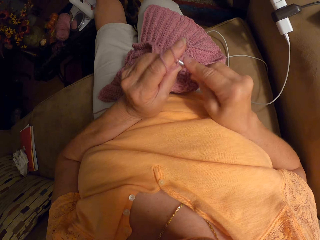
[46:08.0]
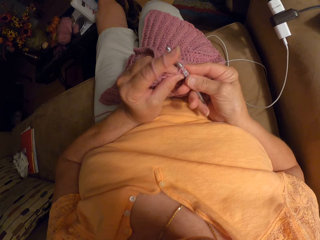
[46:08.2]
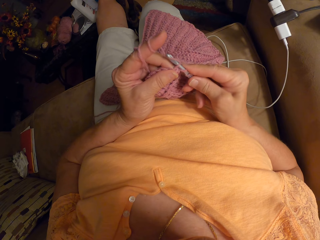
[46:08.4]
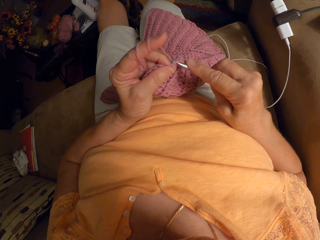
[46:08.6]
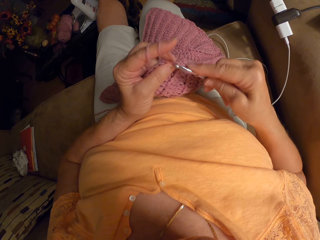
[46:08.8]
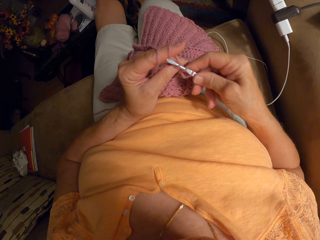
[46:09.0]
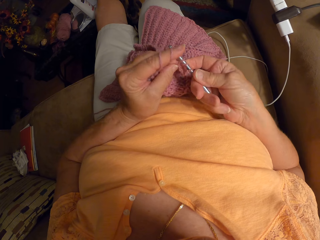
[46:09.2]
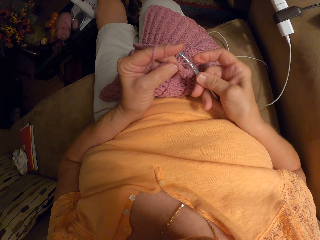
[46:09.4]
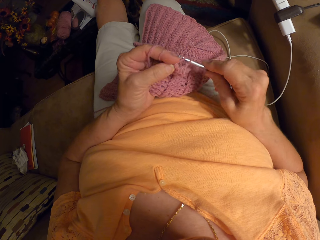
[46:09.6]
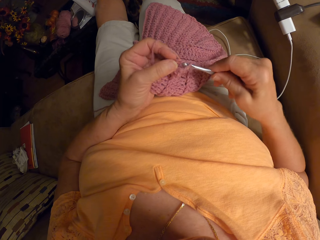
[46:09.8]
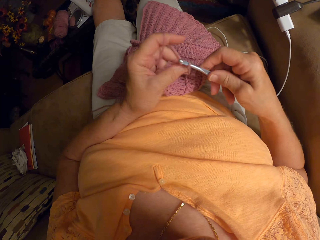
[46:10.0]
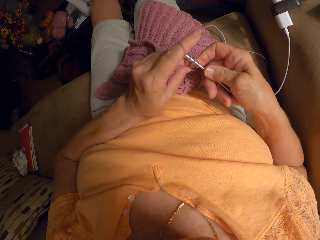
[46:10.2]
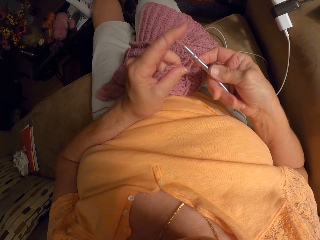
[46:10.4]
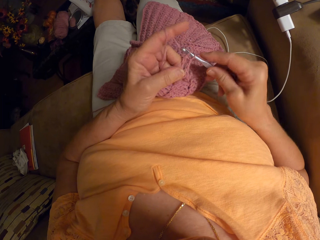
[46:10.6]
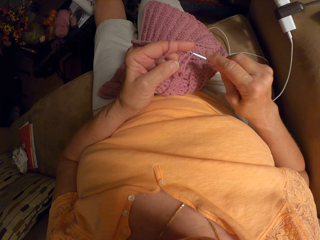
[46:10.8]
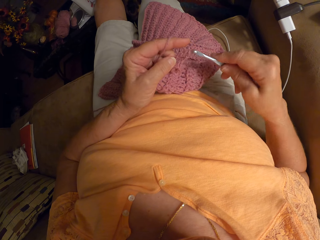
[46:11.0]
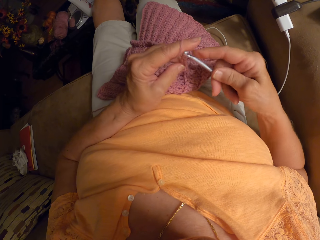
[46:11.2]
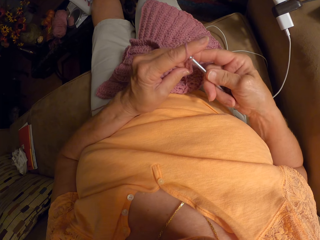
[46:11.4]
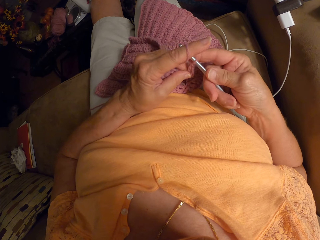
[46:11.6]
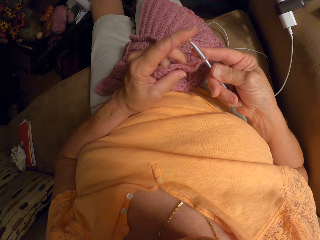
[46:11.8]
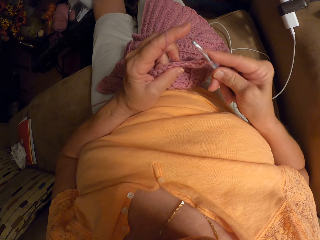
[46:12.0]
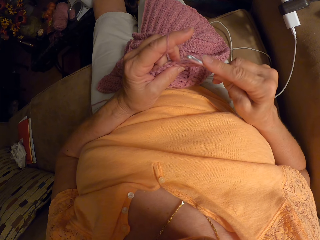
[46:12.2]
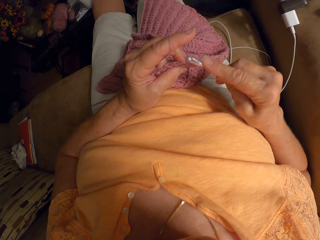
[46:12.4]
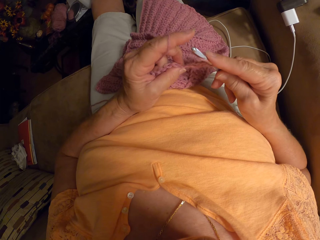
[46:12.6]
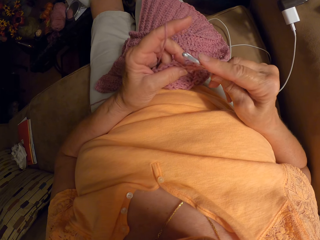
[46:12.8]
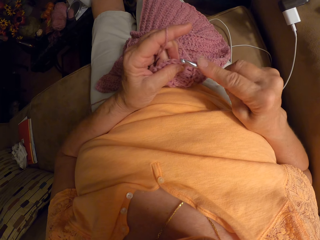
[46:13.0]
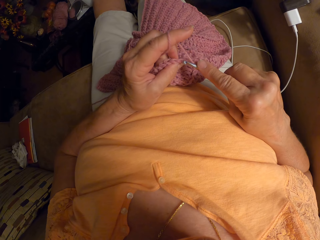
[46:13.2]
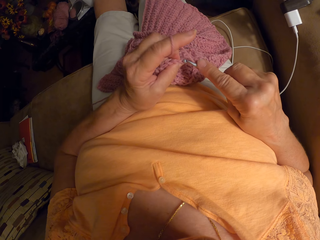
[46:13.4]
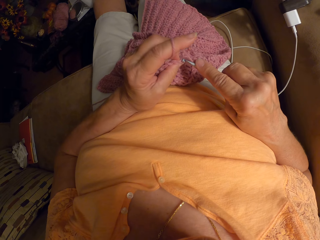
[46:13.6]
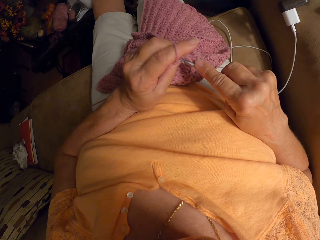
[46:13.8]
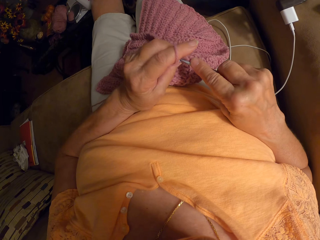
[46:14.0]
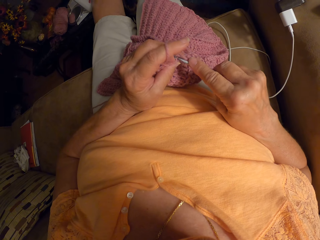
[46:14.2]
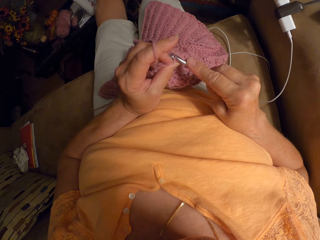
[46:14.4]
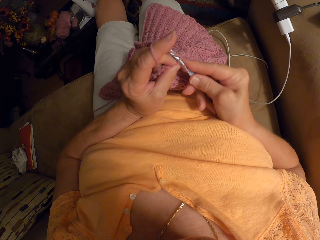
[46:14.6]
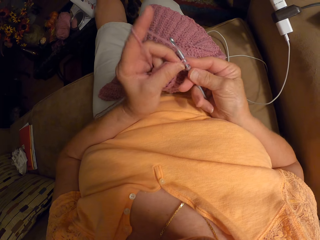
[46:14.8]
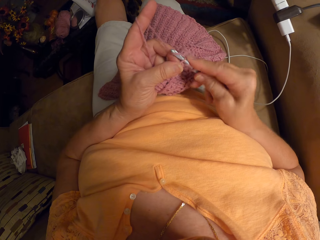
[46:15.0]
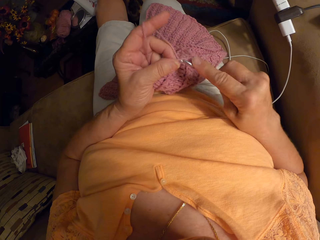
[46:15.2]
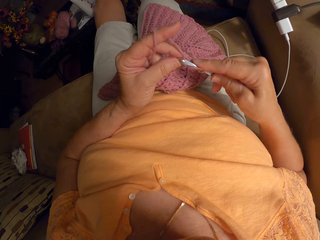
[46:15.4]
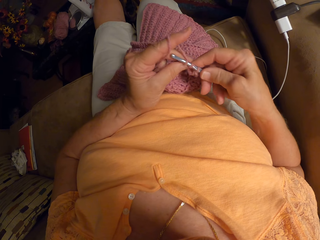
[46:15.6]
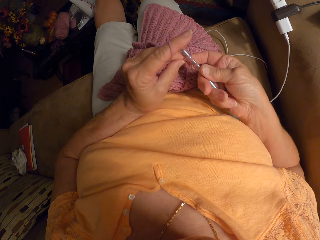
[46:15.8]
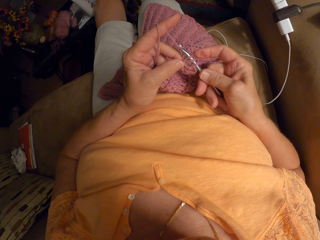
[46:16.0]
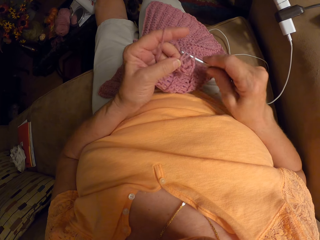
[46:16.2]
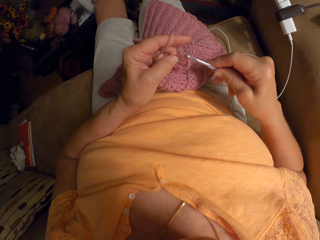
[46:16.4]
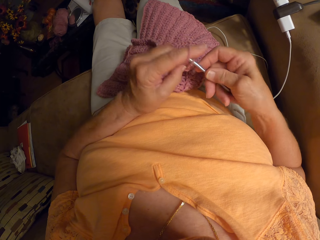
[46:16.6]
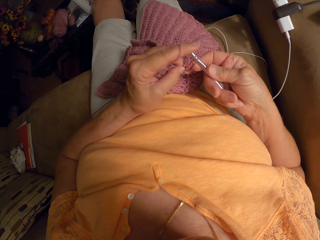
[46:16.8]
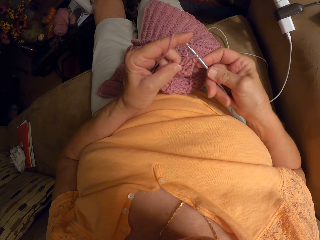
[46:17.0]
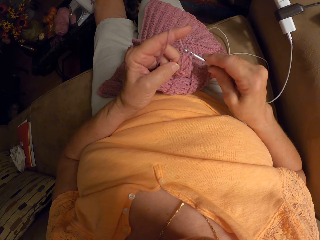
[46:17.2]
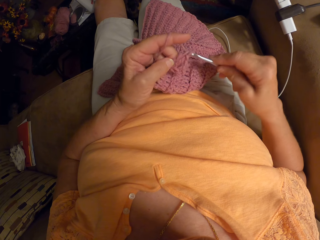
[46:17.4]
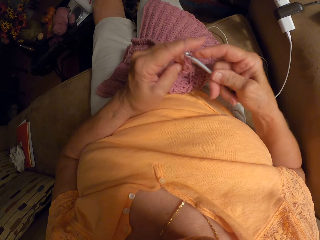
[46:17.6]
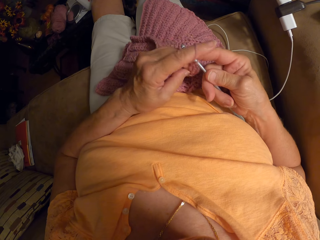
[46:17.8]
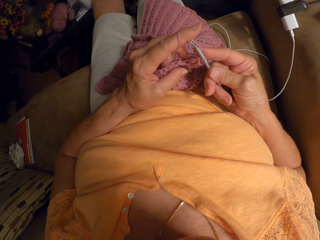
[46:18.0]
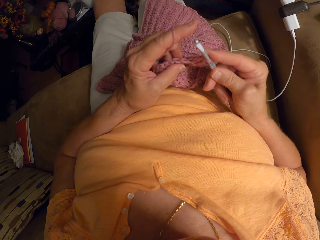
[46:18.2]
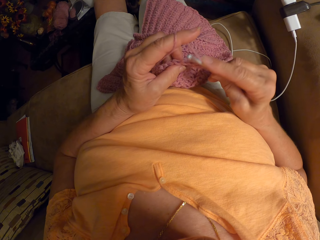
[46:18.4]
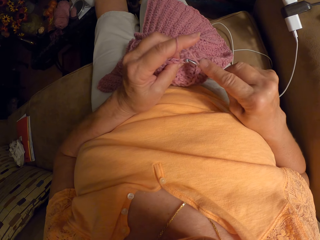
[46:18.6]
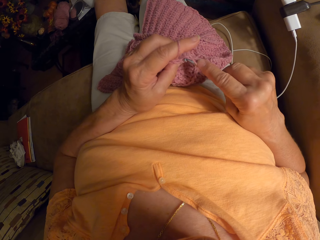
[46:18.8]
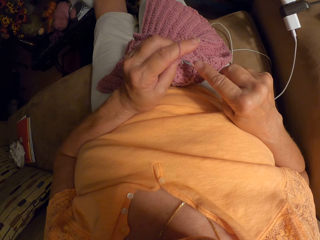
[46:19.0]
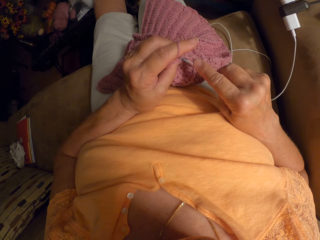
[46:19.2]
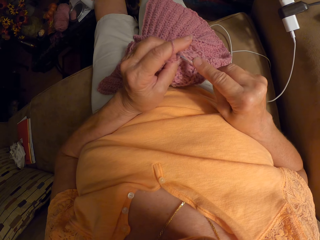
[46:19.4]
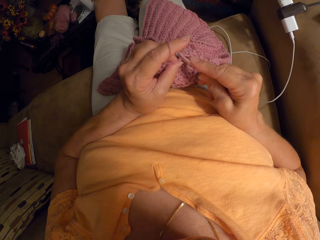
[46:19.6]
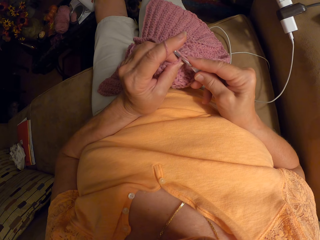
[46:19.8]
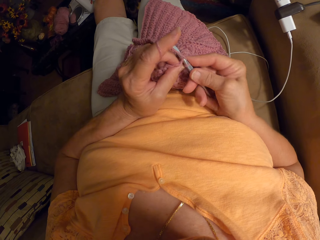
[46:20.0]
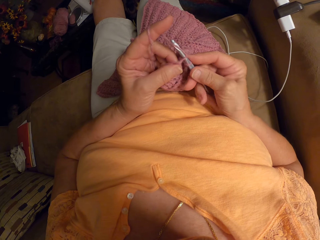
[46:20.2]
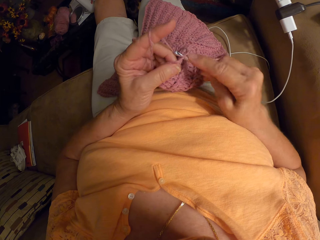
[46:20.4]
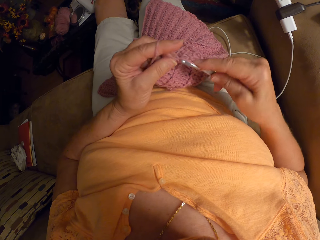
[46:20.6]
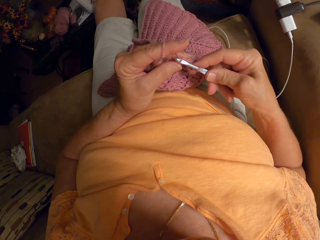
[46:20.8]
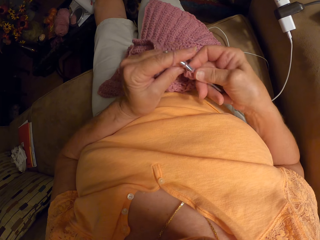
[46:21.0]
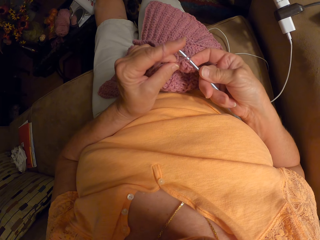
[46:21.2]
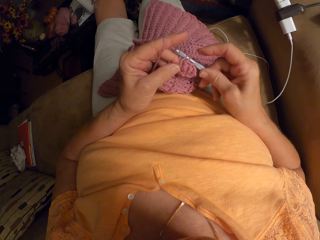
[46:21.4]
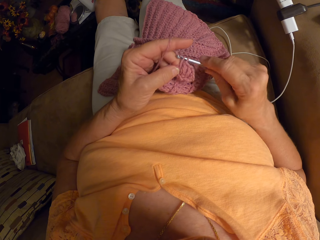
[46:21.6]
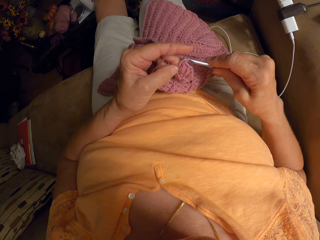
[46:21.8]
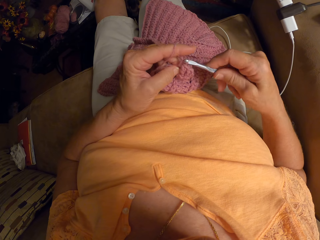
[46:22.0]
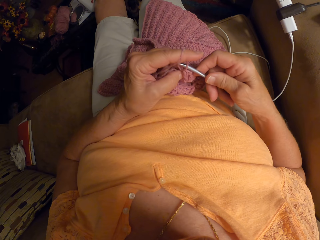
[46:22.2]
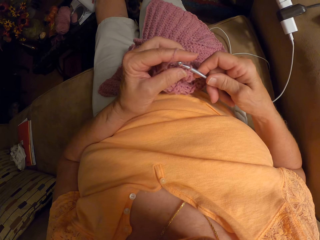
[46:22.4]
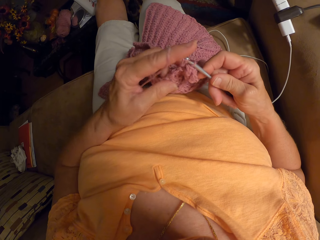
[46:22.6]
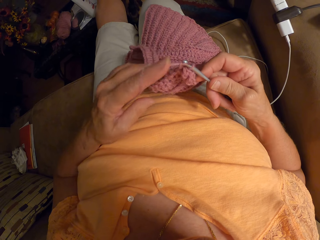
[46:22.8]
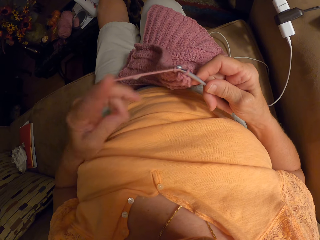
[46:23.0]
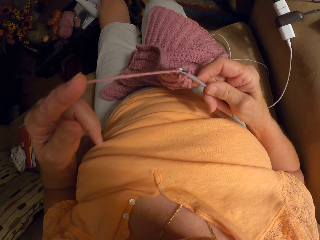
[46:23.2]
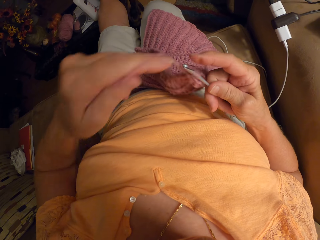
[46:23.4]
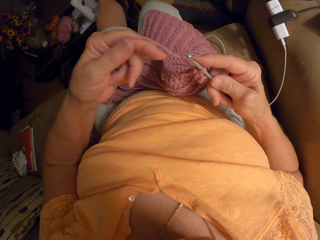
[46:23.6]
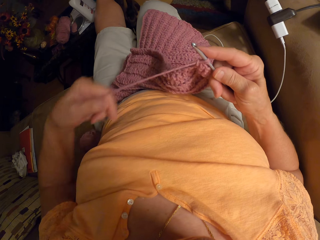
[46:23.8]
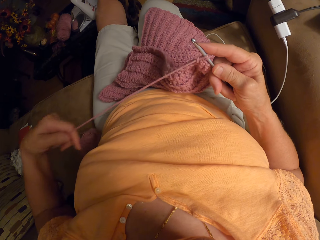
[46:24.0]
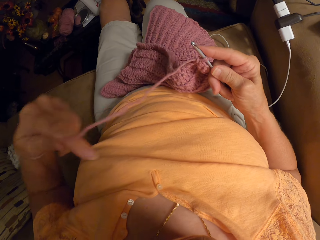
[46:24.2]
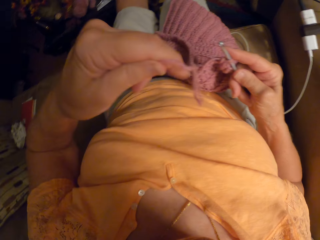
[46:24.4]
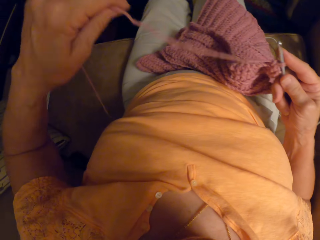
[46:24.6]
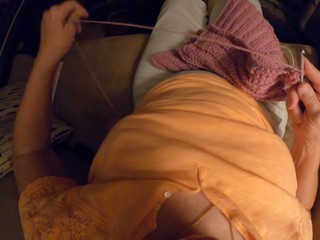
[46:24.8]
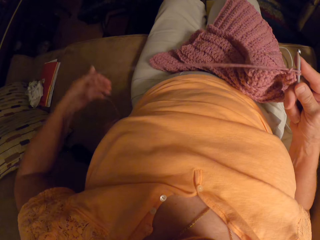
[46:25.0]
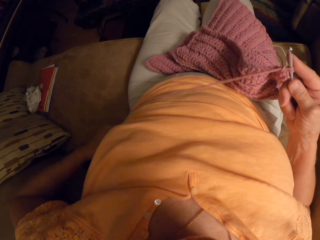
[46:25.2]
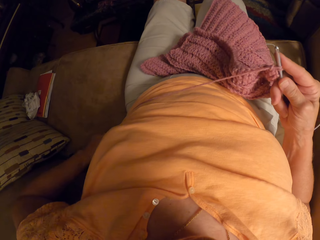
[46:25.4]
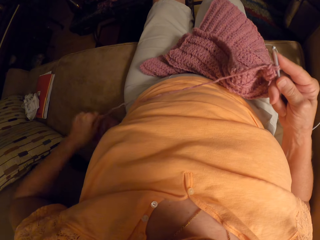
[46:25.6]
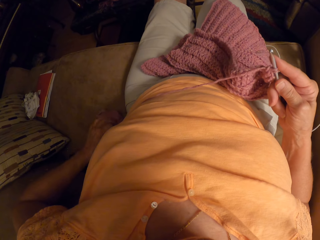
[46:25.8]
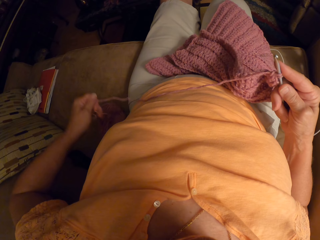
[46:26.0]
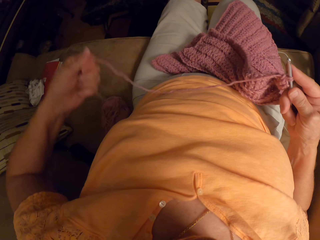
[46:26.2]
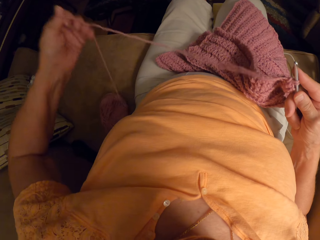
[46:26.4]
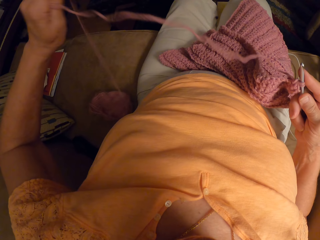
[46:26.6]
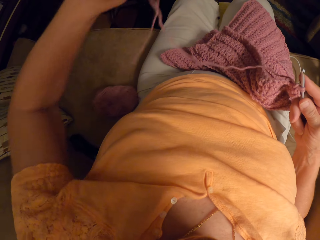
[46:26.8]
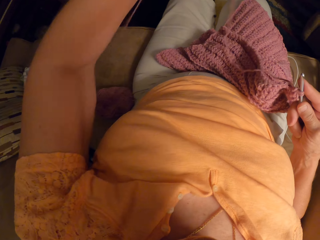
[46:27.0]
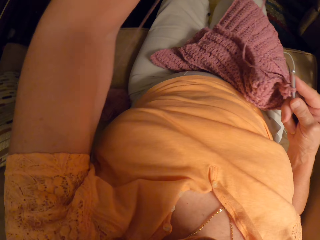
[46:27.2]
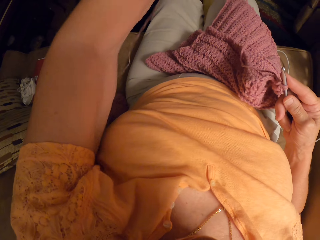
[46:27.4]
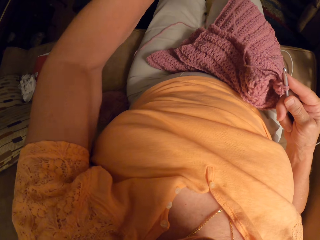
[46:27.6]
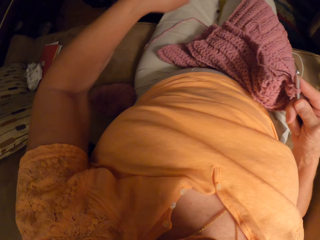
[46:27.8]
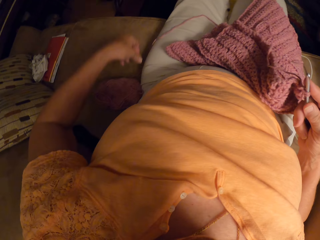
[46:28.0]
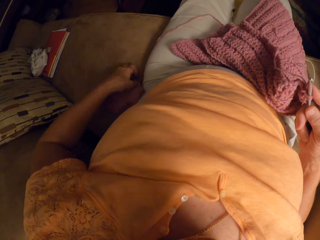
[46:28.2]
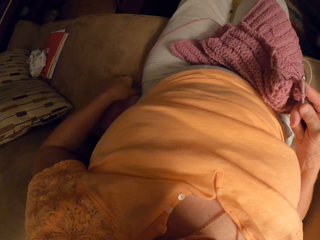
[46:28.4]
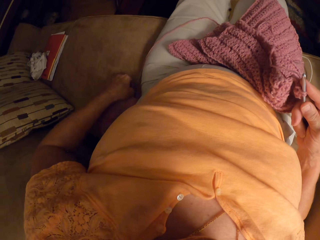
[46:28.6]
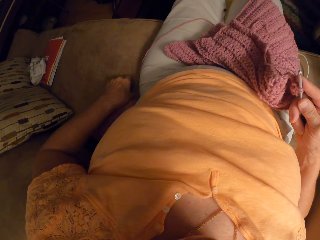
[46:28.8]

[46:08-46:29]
The camera wearer pulls the strand of the yarn from the sofa.
